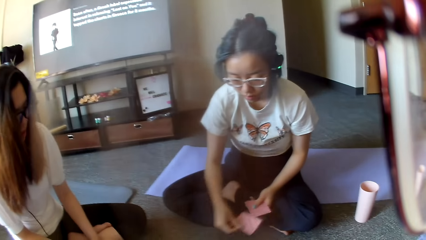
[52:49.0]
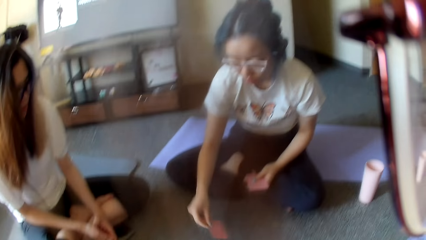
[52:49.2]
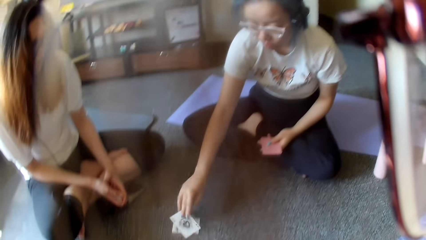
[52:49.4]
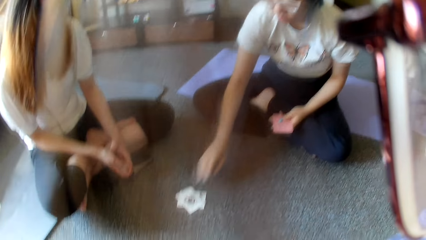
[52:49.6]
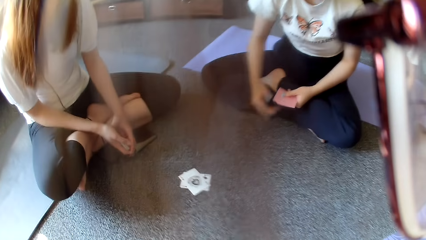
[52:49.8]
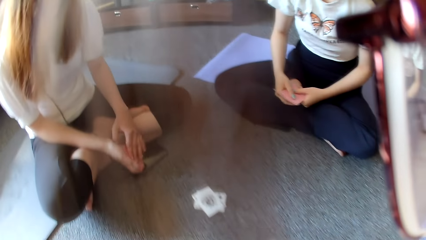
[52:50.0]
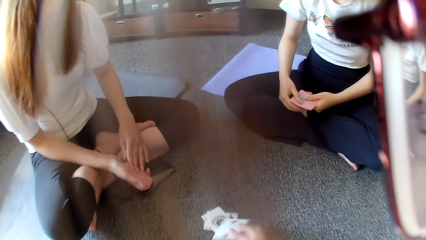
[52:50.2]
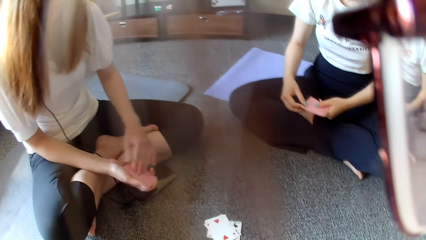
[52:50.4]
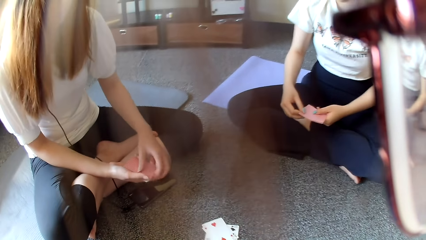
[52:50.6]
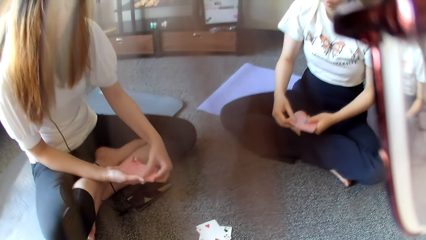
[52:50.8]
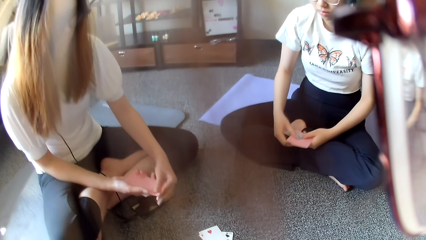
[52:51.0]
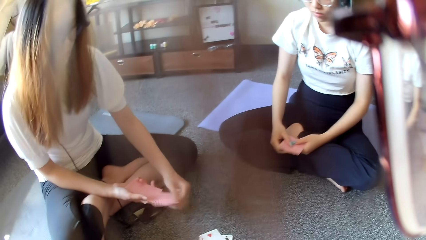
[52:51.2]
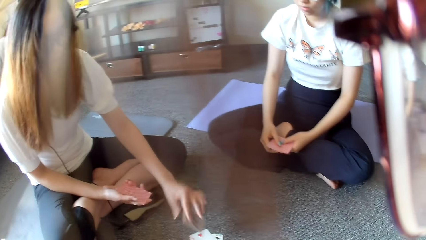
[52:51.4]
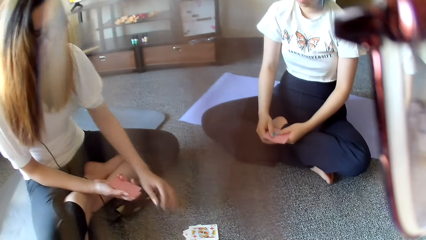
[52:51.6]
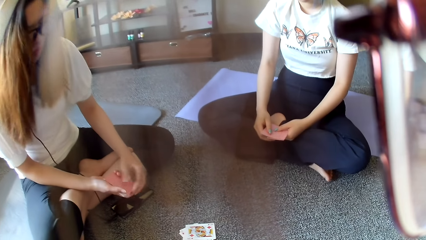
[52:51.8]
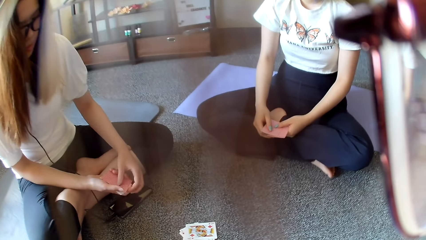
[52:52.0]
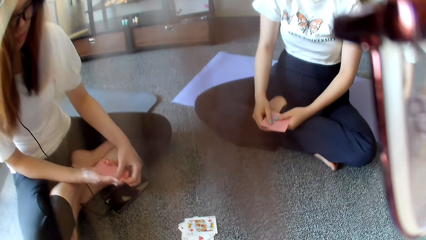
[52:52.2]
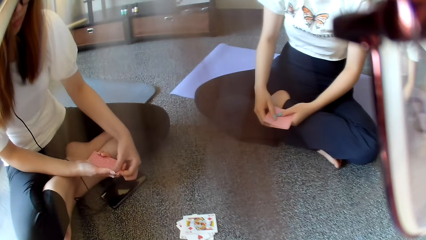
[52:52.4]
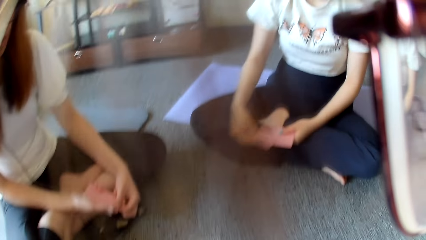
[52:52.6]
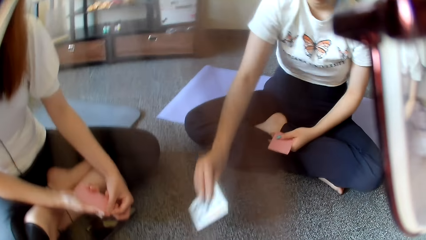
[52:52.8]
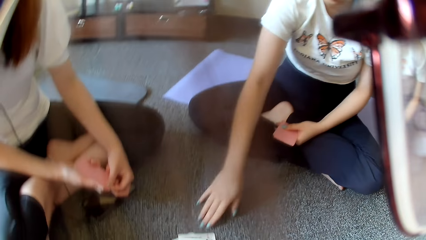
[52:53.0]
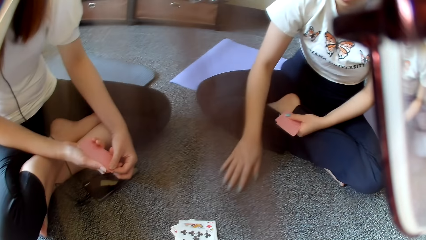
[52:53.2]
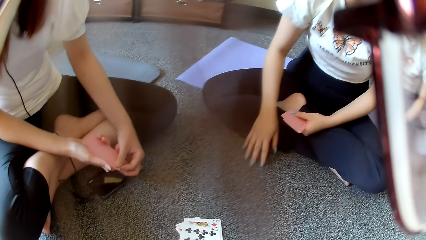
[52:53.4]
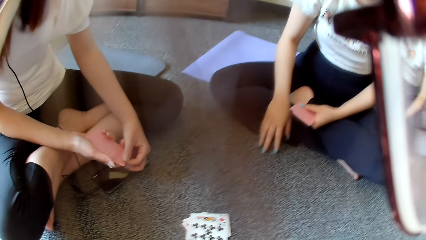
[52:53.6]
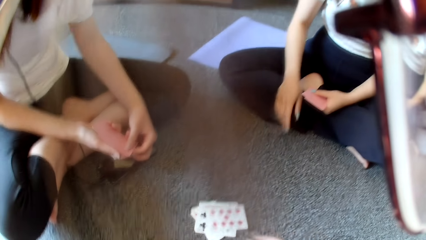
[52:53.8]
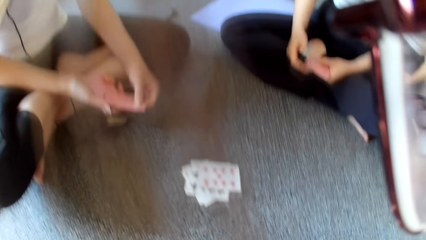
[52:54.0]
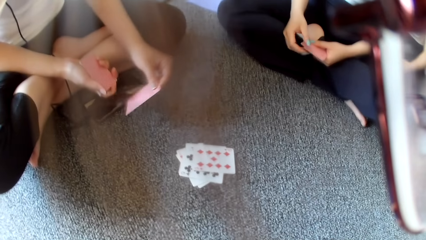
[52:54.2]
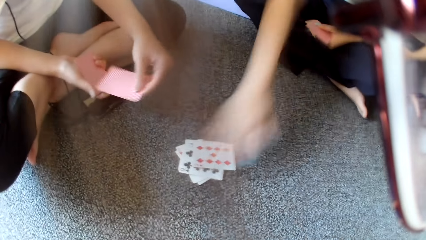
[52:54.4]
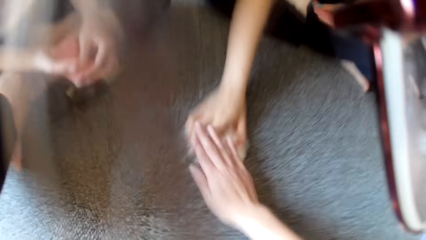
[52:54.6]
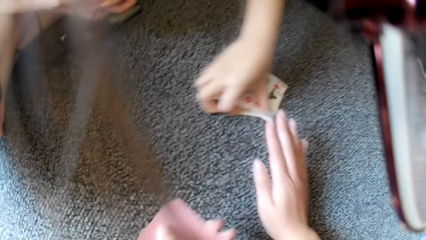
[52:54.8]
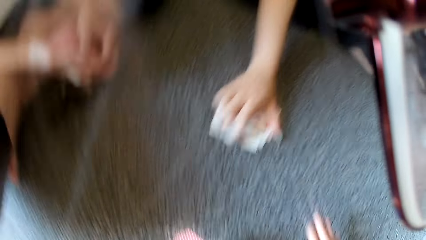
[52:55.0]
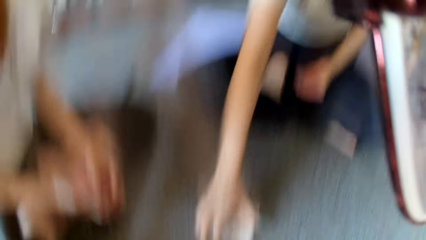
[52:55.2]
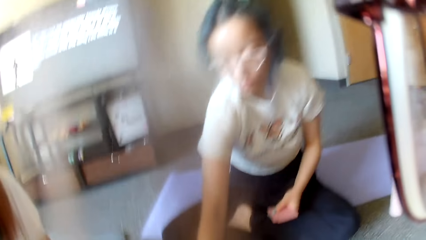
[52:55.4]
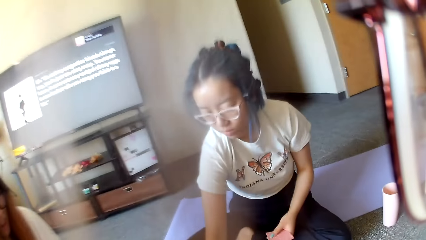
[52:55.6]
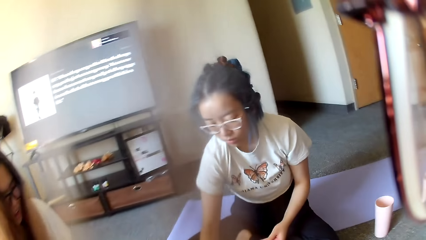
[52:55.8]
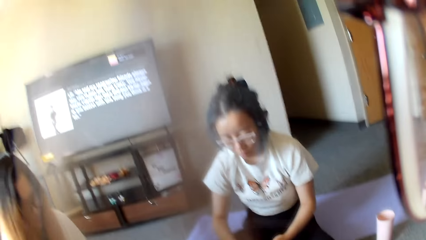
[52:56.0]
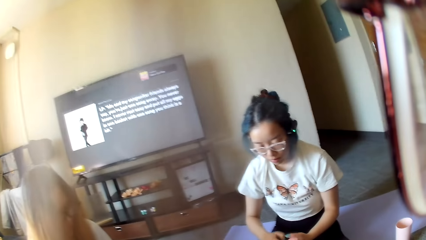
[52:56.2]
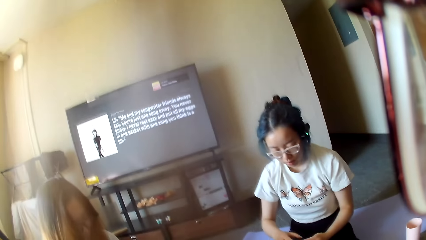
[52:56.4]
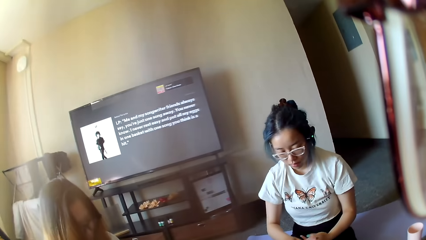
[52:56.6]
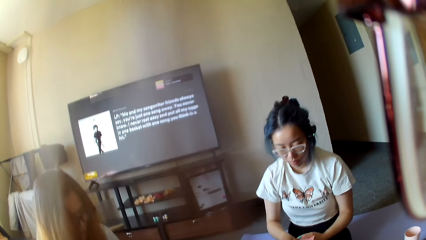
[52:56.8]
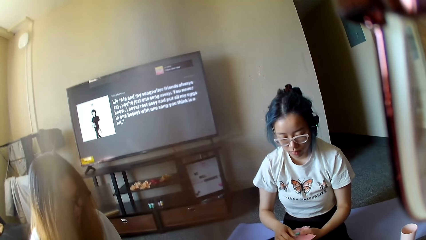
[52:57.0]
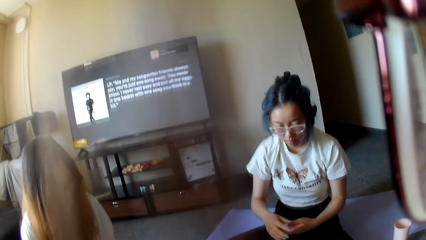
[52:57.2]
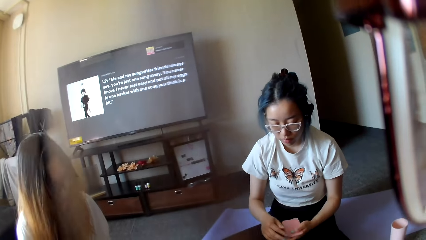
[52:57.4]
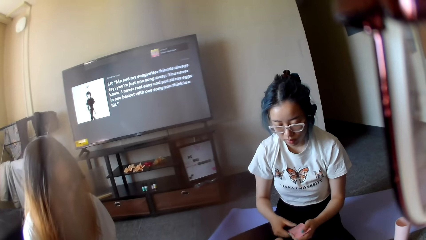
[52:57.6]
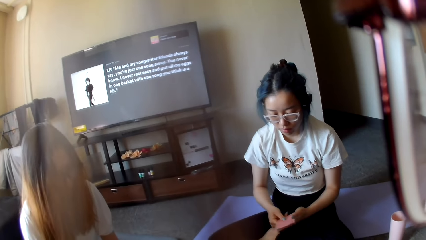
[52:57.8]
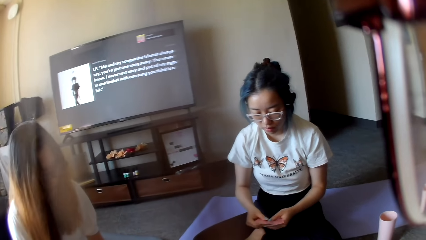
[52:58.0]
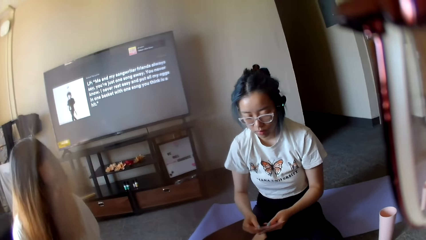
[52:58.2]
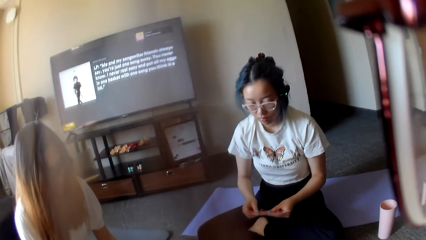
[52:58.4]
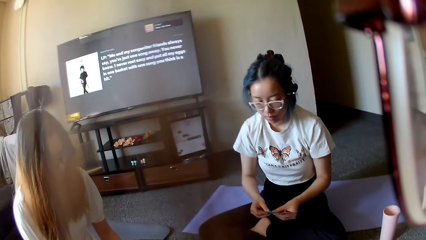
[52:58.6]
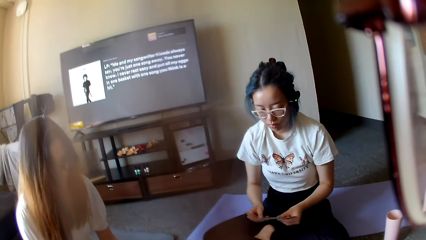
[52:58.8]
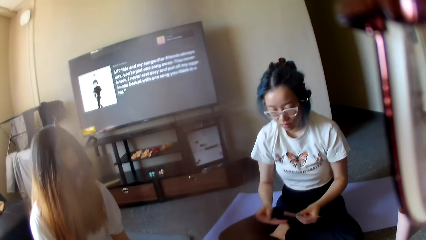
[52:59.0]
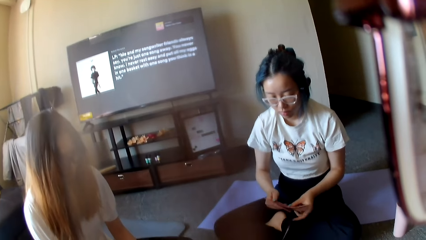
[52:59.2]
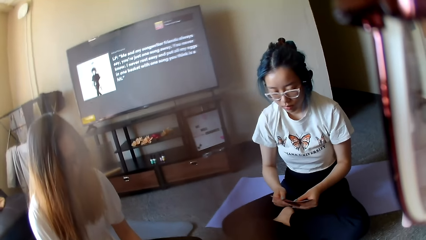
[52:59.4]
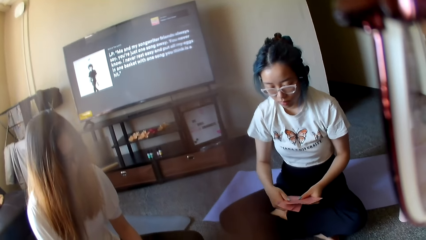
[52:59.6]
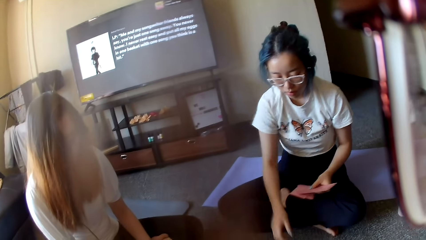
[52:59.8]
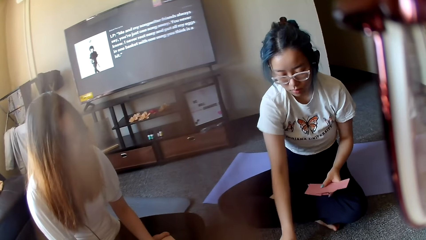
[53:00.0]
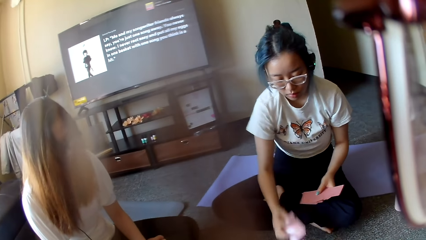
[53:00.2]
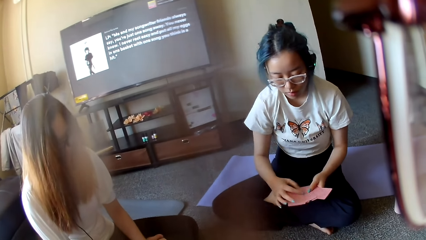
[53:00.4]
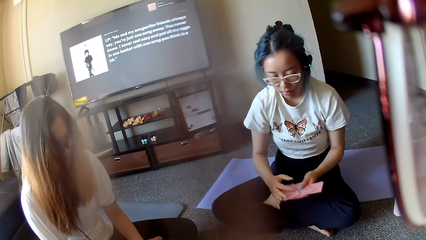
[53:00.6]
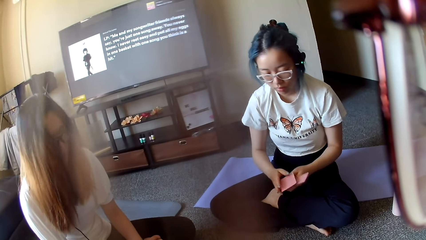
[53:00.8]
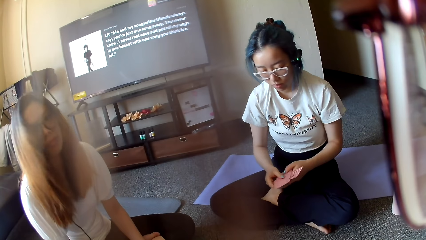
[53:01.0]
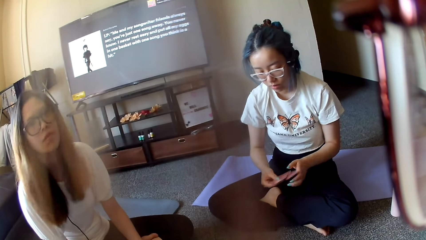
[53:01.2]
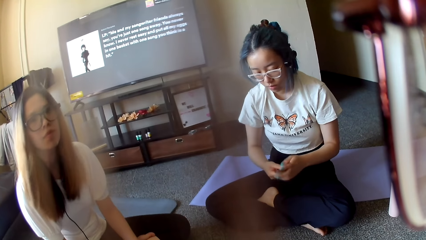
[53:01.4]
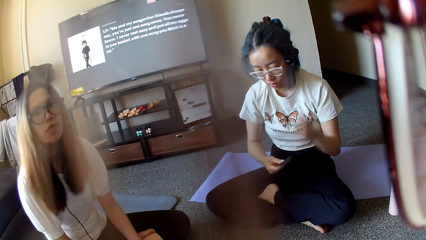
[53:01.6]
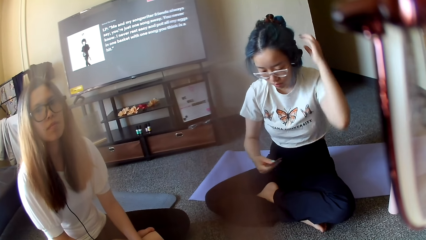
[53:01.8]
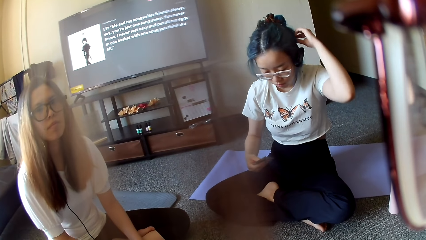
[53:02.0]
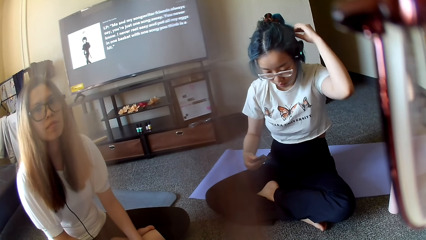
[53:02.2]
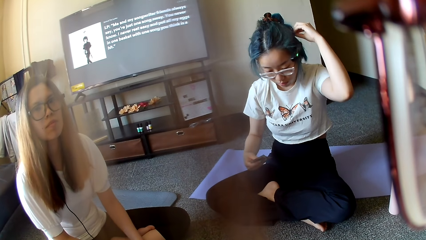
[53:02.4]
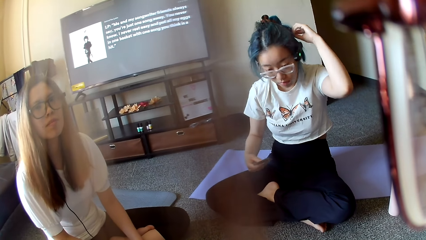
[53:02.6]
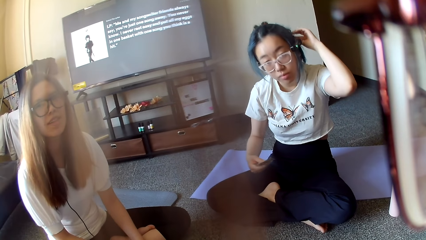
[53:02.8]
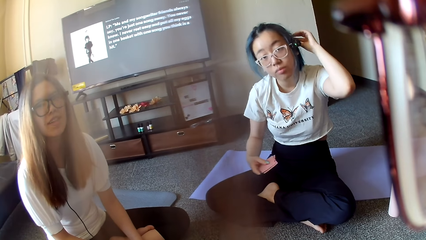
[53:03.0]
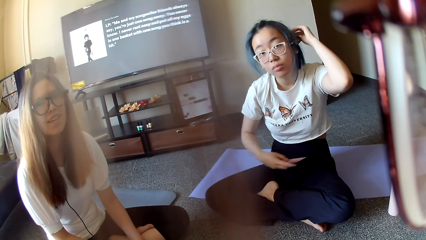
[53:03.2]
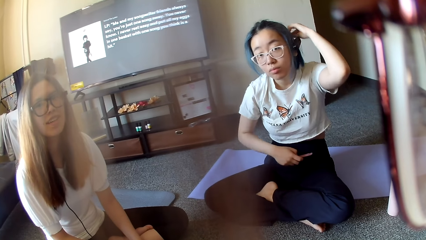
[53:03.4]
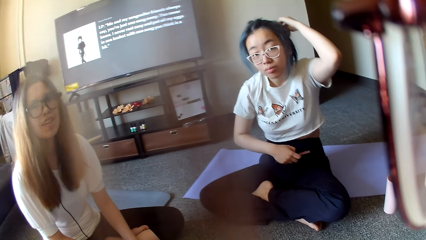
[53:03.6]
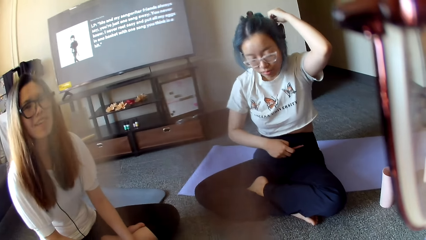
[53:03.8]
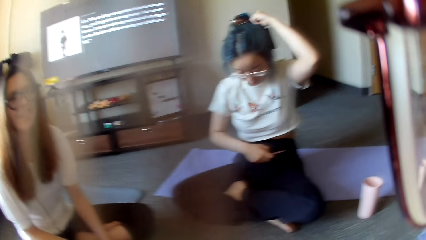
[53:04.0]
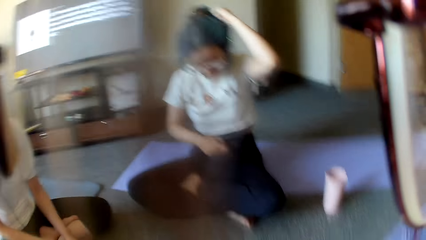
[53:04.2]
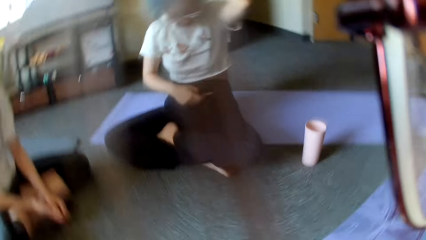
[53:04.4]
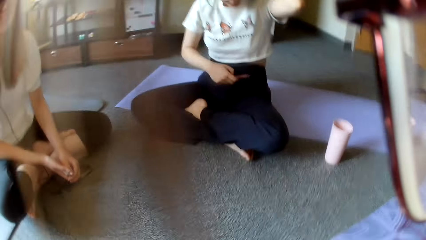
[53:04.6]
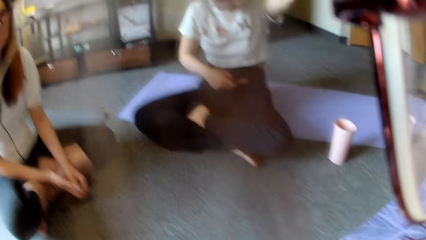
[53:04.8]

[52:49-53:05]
A woman picks up poker cards, places a card on the floor and plays poker. Another woman plays poker and places a card on the floor. The first woman plays poker and places a card on the floor. The camera wearer stretches the hand on the floor. The first woman grabs the poker cards on the floor. The camera wearer touches the cards and looks around. The first woman selects the poker cards, shuffles the cards, picks up a poker card, touches the headphone and adjusts the headphone.
